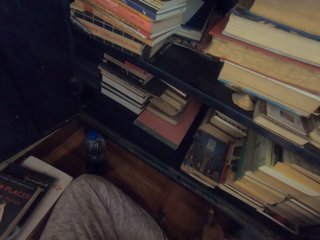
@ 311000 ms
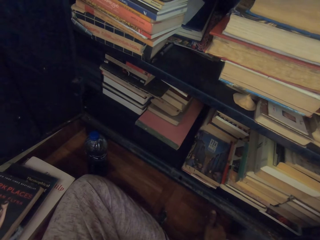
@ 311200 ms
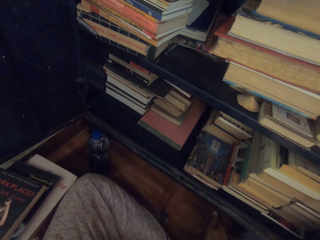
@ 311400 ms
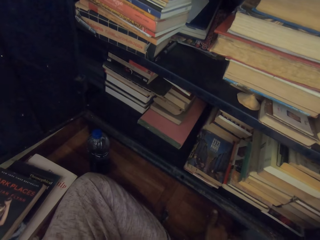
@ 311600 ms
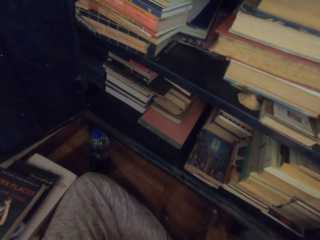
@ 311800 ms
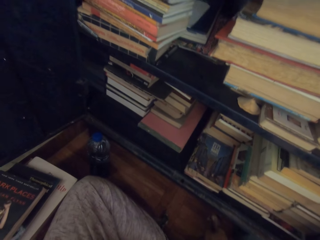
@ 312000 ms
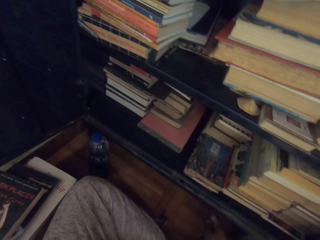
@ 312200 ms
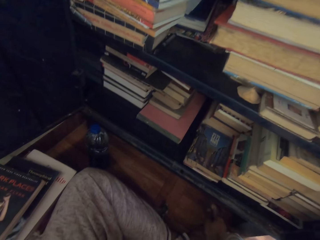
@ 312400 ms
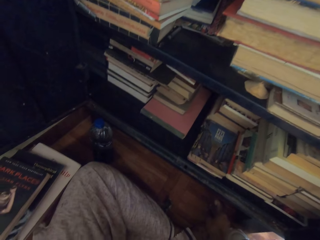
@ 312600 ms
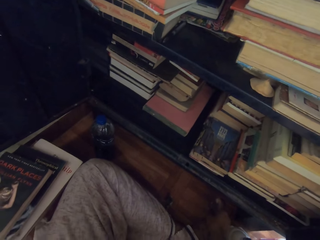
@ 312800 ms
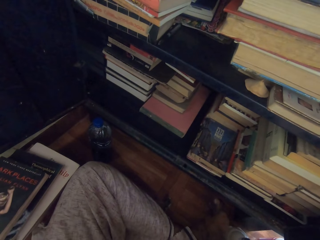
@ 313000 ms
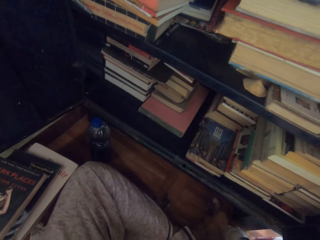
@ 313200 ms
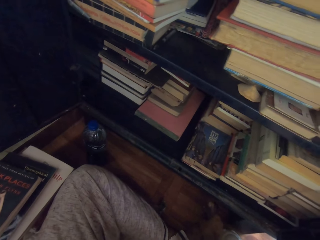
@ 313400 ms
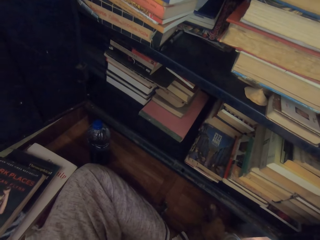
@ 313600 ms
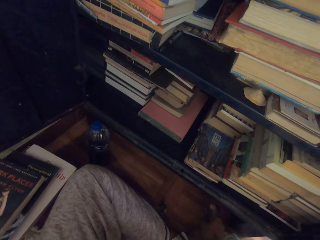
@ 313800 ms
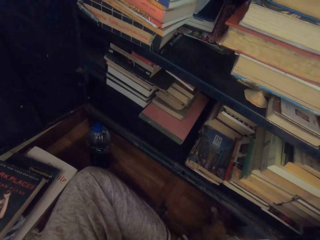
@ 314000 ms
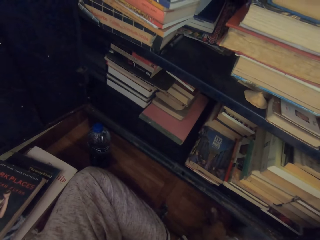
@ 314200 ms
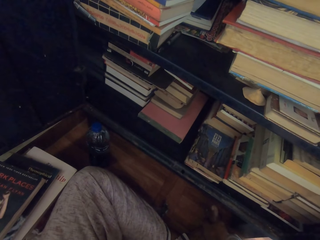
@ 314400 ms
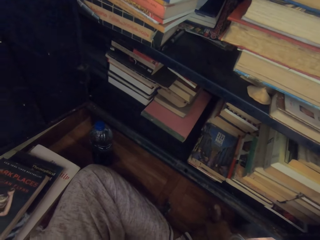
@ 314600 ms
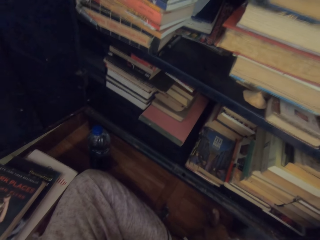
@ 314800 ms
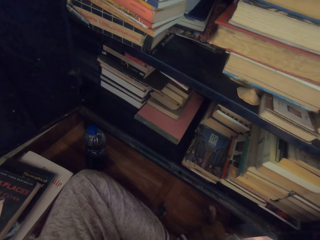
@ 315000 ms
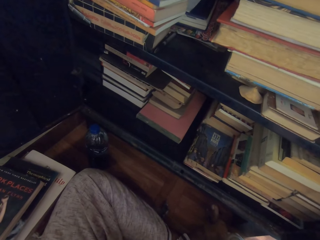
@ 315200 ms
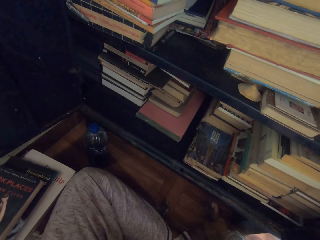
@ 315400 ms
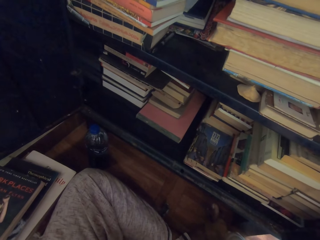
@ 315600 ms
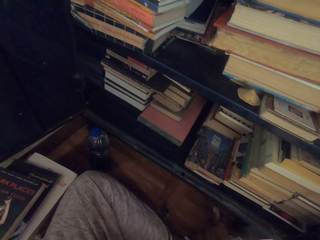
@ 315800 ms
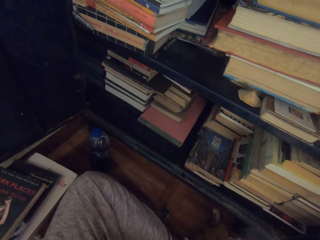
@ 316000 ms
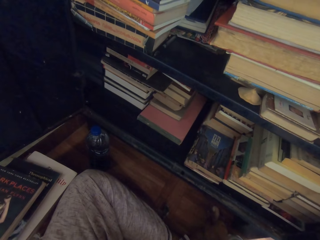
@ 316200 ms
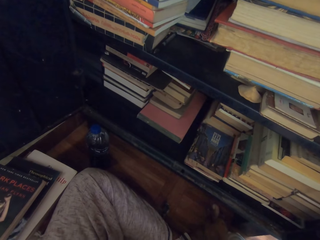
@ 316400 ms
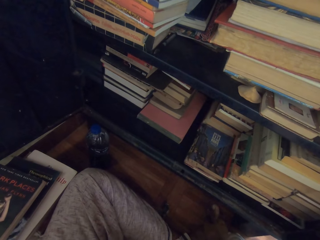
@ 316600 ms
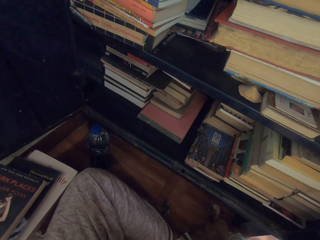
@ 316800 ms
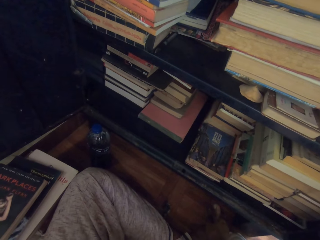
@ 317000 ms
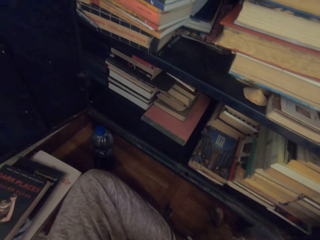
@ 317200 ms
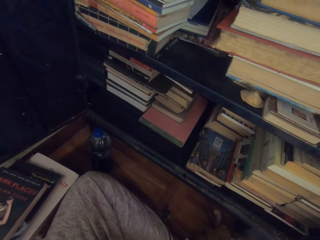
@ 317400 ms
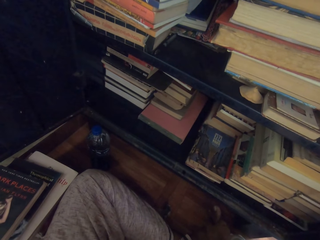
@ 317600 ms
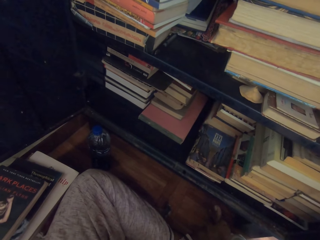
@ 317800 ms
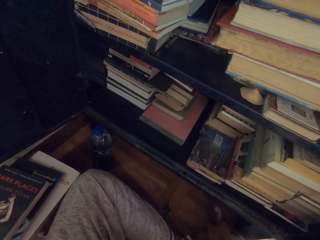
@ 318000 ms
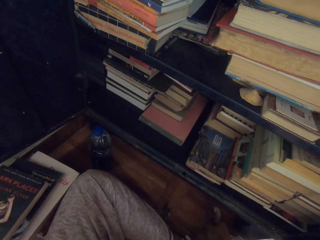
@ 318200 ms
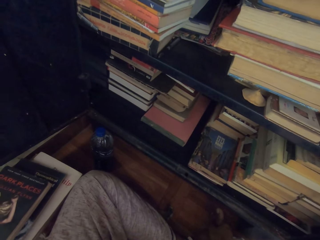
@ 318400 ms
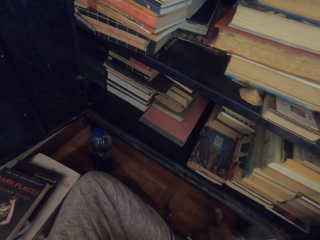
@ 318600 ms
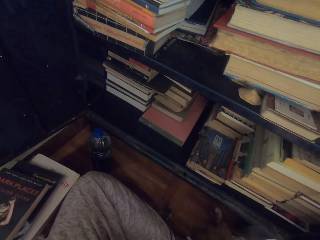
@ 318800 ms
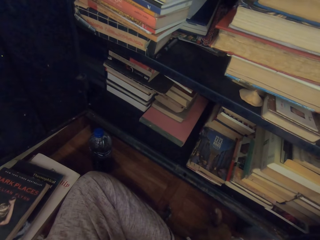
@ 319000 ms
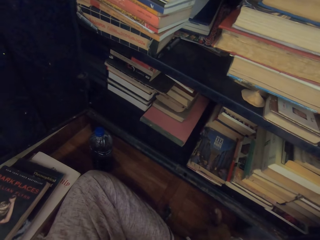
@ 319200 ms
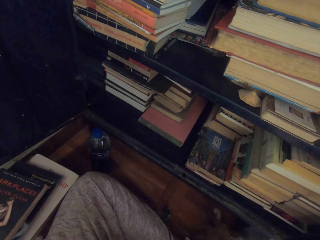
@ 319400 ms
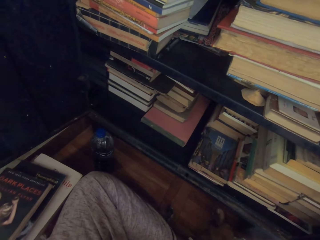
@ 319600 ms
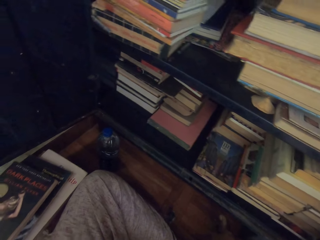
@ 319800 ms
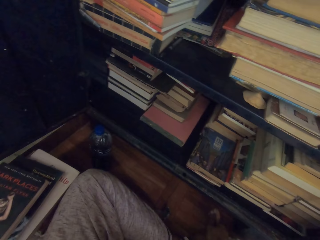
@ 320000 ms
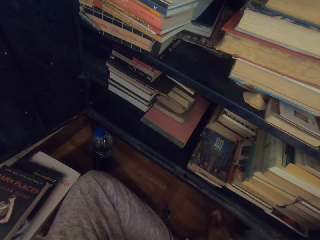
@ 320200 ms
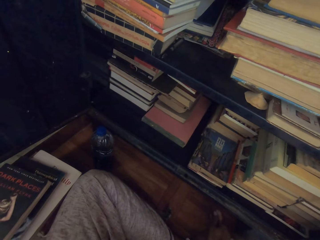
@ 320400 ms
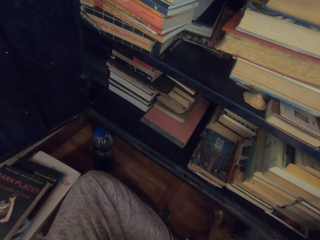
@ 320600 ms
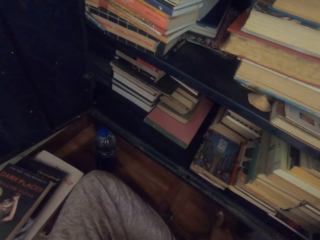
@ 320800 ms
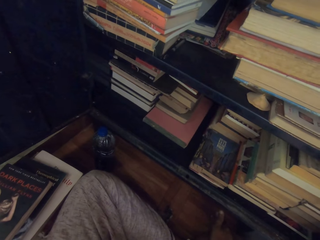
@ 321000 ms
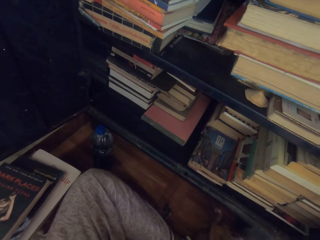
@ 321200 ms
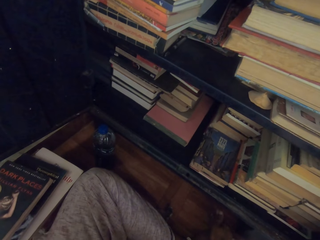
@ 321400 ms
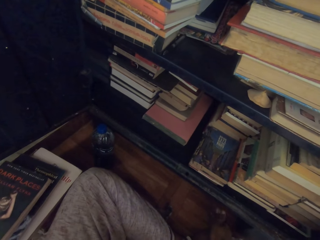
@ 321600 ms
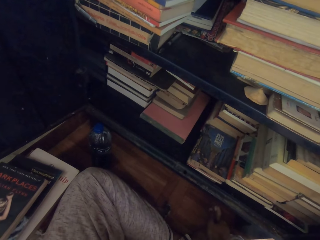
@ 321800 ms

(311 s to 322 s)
The camera wearer looks down.

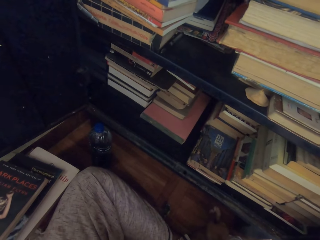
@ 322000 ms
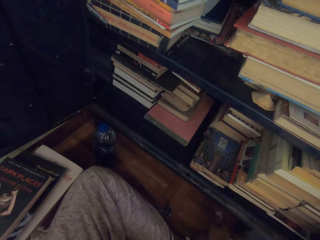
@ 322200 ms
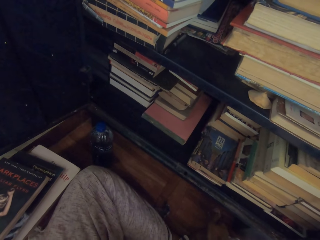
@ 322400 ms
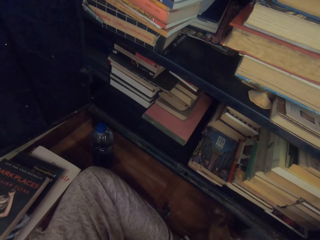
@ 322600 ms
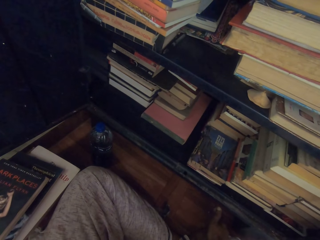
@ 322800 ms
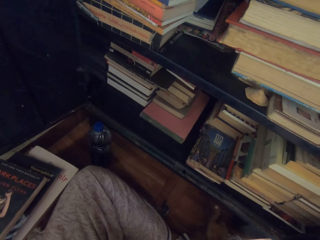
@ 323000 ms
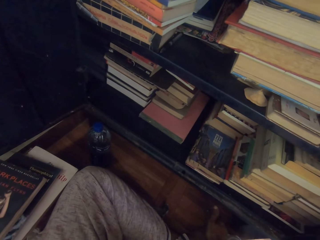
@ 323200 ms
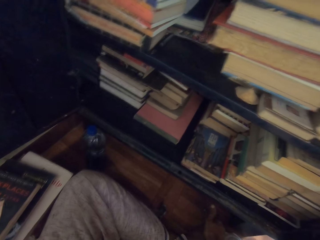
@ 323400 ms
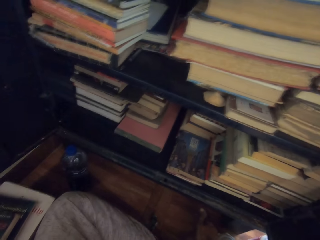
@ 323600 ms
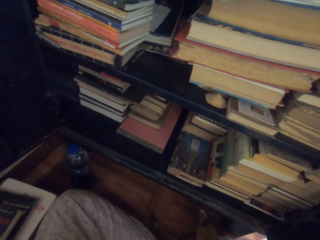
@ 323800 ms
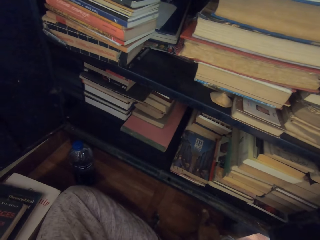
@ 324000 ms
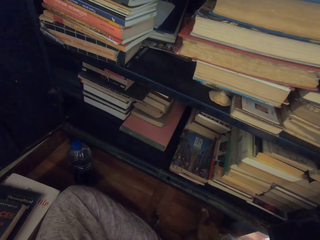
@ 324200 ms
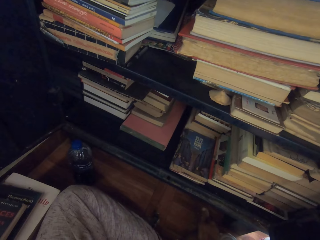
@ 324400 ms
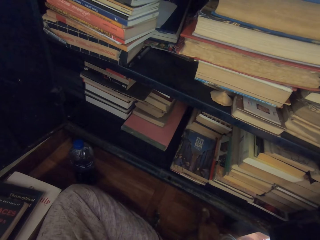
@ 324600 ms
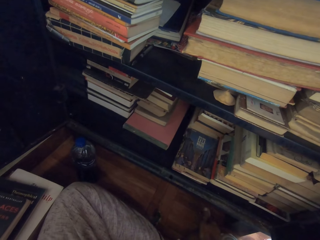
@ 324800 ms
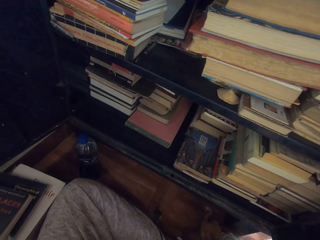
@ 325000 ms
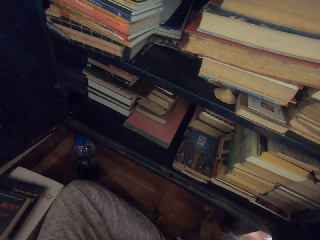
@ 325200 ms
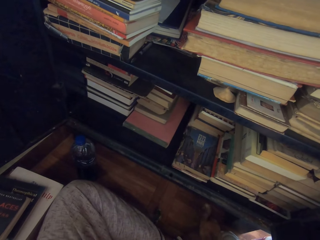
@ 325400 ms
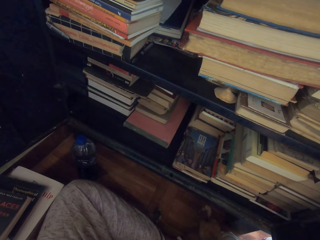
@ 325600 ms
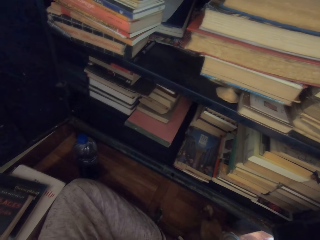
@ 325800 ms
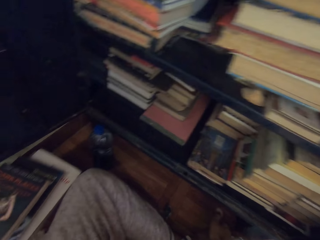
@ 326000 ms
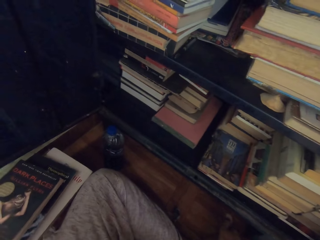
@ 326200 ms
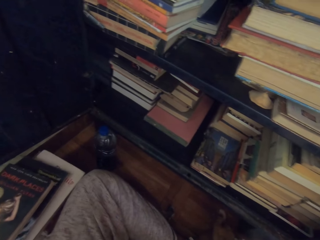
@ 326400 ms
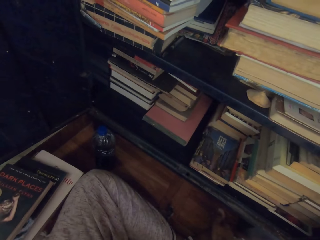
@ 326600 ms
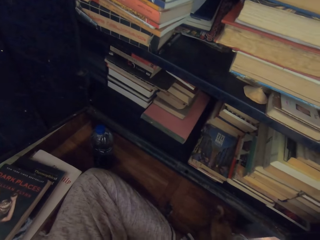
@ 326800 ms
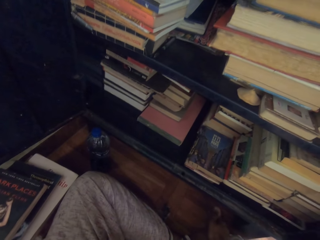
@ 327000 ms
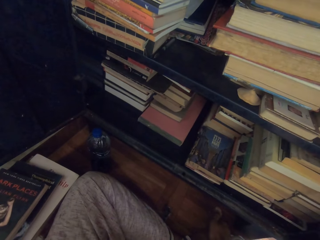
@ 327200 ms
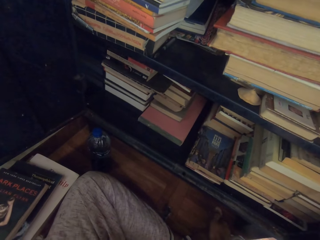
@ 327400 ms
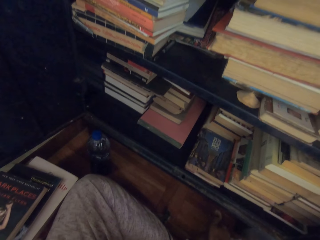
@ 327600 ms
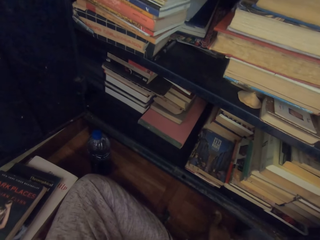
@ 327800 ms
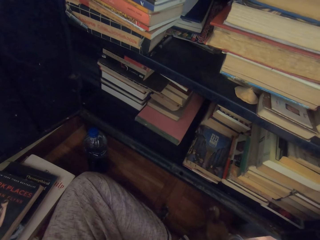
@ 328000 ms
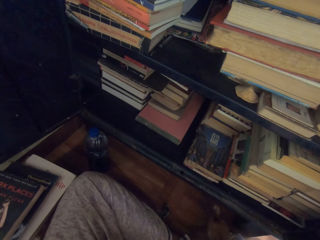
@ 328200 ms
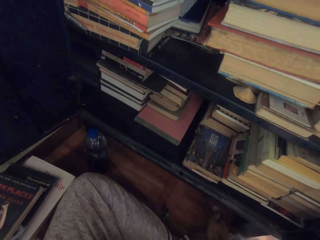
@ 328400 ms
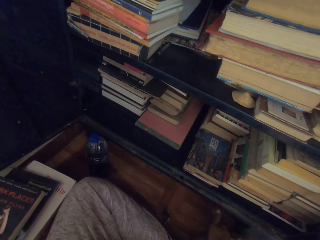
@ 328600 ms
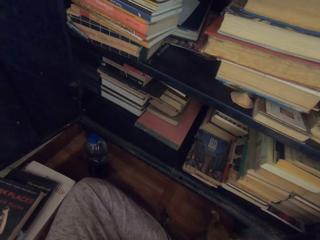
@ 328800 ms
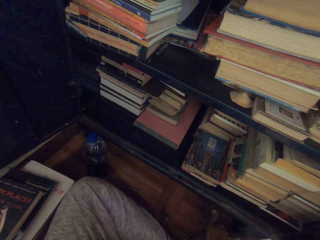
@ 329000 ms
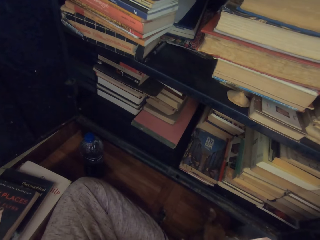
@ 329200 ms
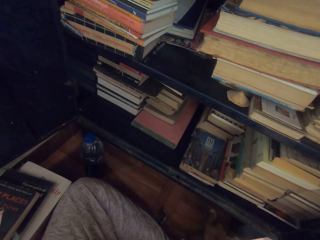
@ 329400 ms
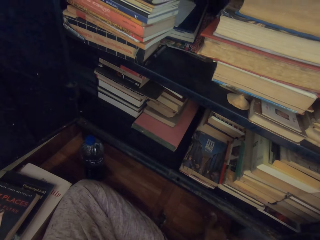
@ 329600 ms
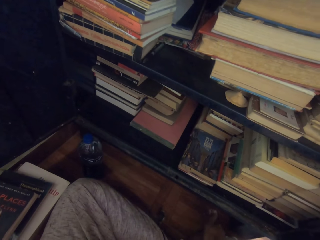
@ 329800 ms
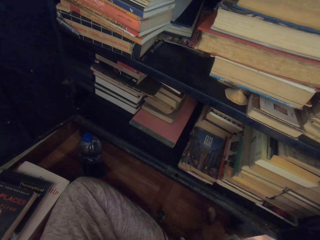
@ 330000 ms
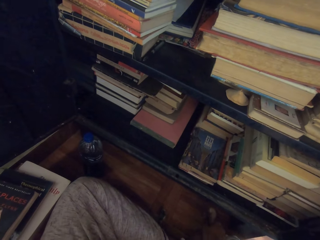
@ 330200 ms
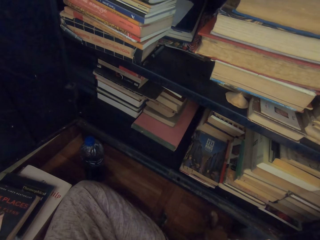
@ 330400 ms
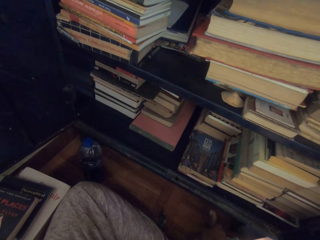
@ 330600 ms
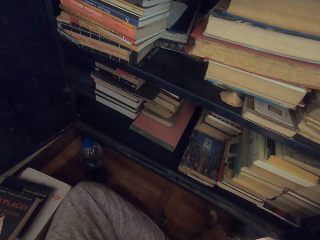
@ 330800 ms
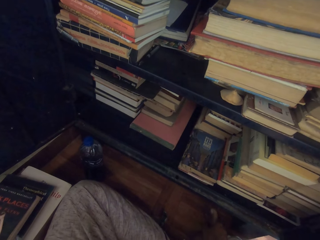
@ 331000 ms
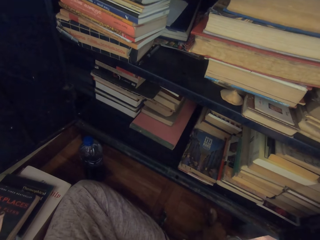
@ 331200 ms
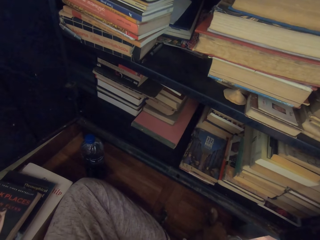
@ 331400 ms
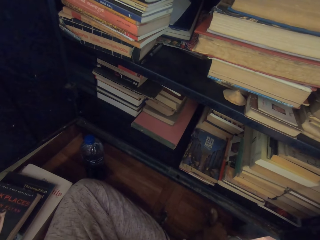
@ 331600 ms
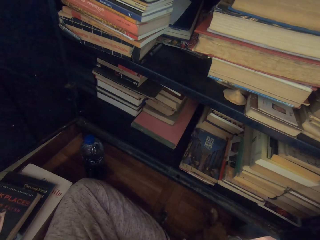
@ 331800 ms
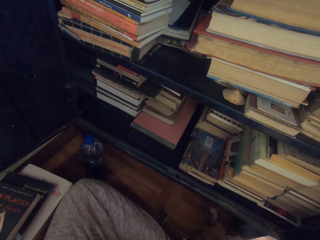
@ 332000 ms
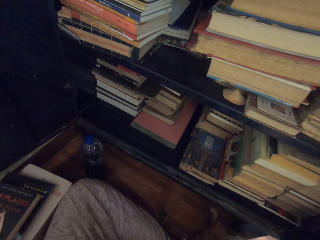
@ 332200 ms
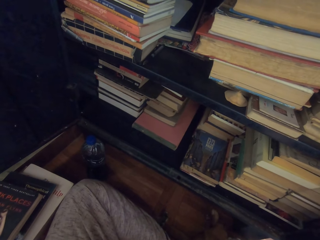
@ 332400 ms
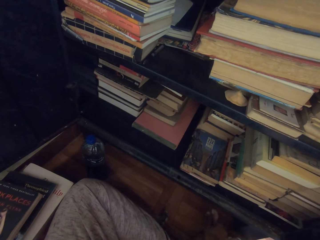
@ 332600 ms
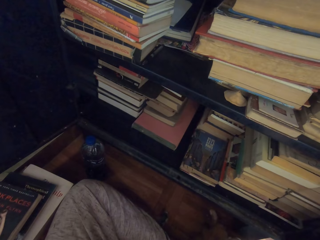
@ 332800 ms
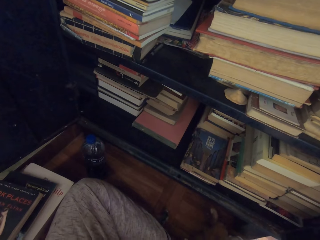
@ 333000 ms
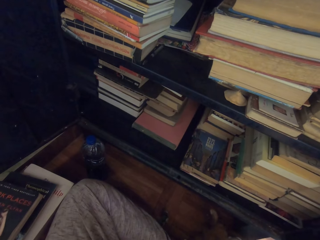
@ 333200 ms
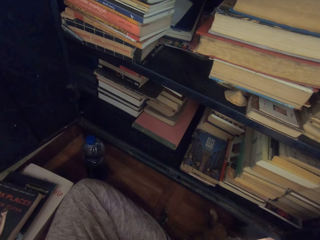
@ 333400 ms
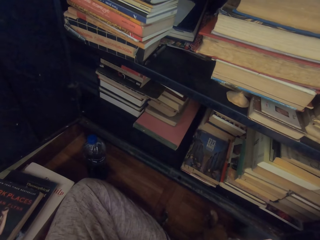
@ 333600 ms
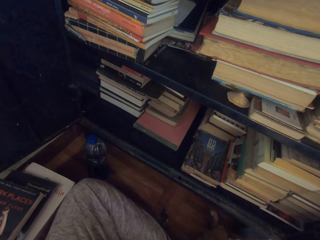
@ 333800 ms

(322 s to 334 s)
The camera wearer looks down and shakes the camera.
